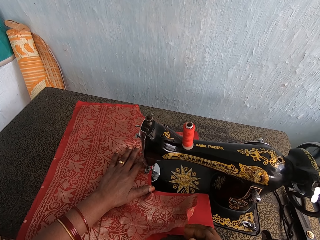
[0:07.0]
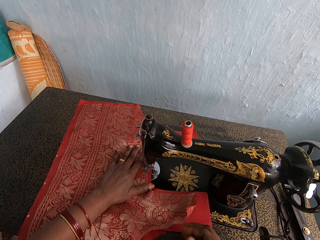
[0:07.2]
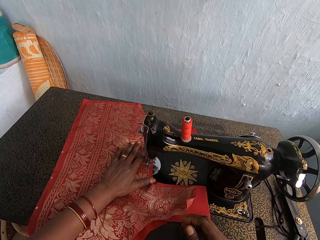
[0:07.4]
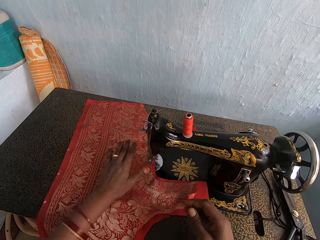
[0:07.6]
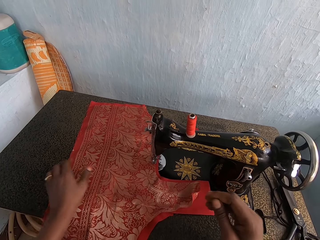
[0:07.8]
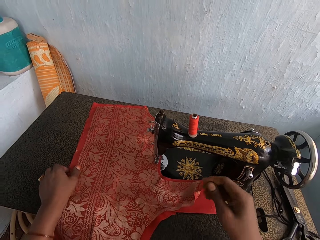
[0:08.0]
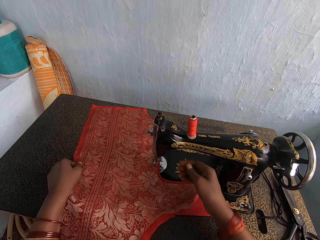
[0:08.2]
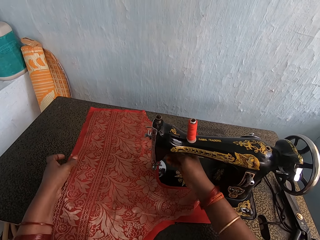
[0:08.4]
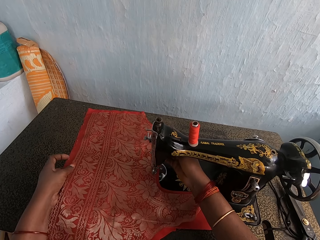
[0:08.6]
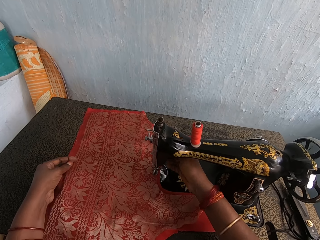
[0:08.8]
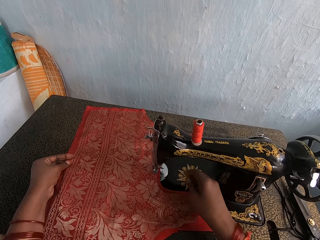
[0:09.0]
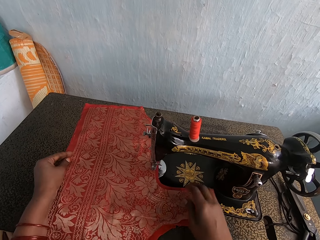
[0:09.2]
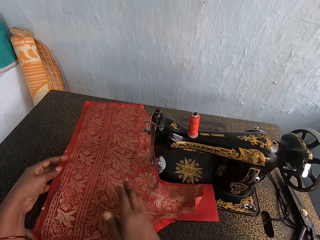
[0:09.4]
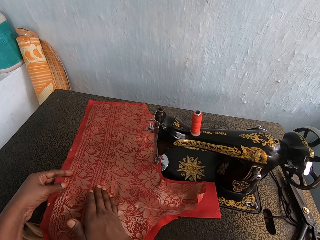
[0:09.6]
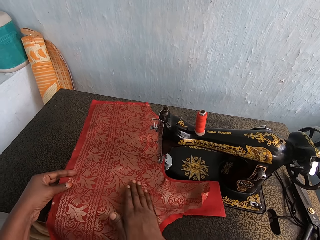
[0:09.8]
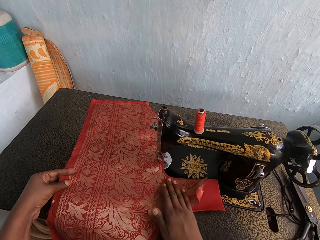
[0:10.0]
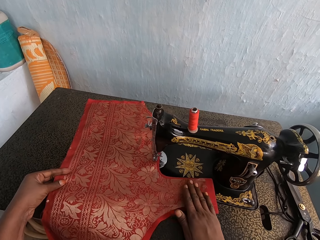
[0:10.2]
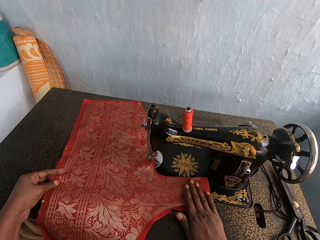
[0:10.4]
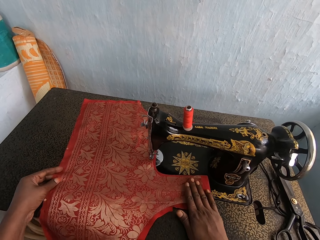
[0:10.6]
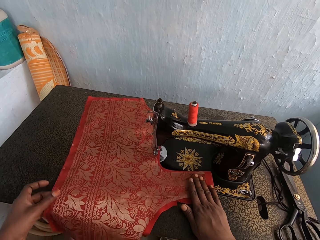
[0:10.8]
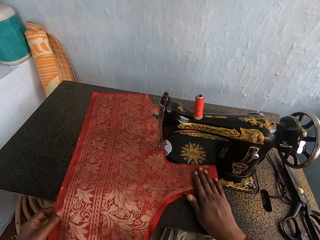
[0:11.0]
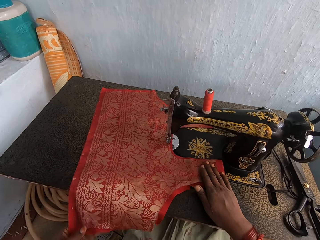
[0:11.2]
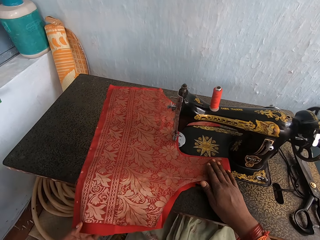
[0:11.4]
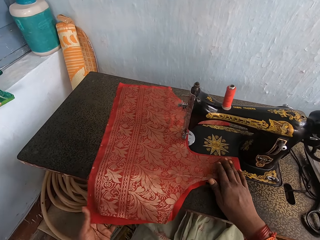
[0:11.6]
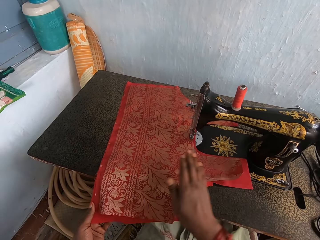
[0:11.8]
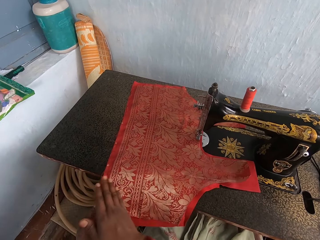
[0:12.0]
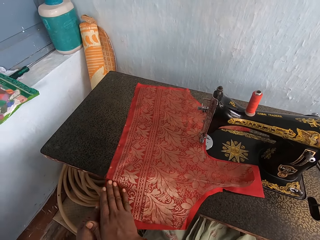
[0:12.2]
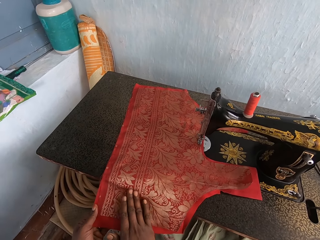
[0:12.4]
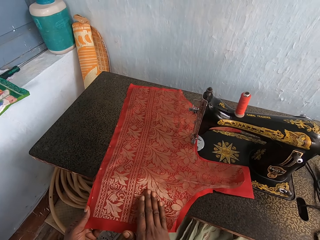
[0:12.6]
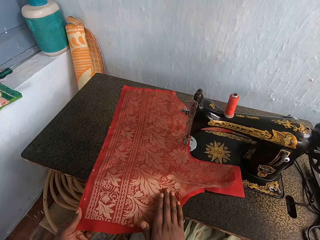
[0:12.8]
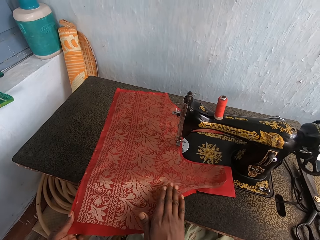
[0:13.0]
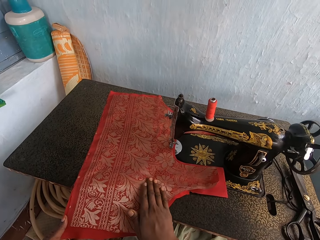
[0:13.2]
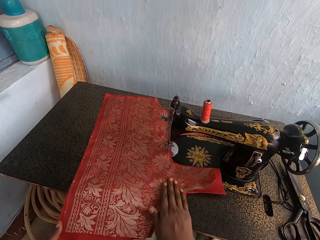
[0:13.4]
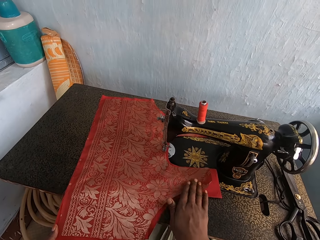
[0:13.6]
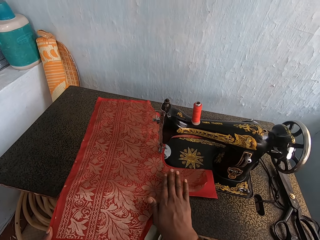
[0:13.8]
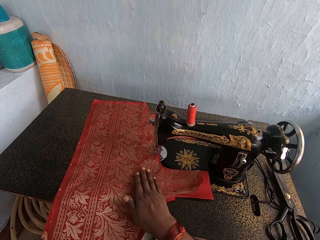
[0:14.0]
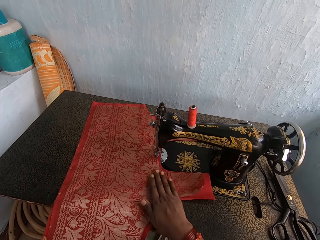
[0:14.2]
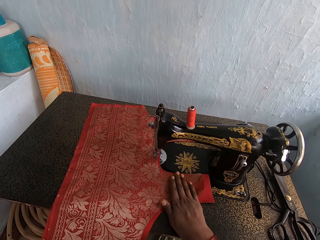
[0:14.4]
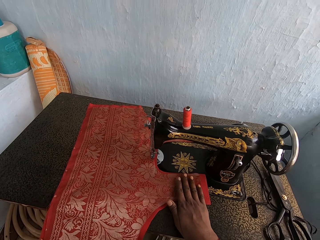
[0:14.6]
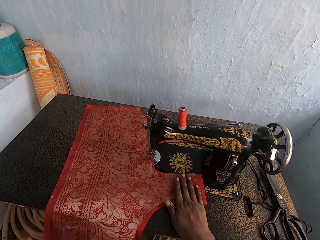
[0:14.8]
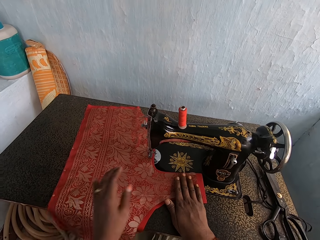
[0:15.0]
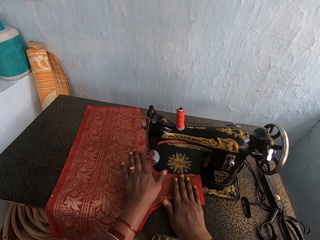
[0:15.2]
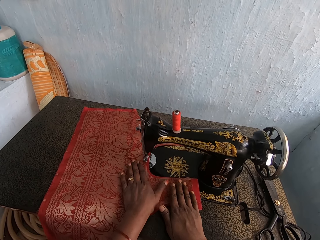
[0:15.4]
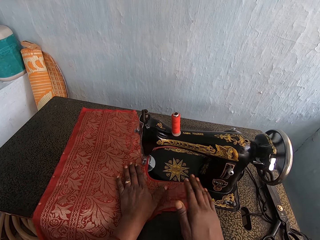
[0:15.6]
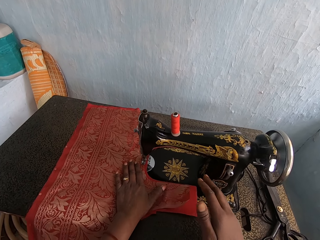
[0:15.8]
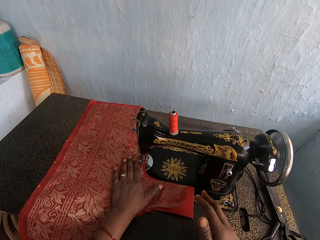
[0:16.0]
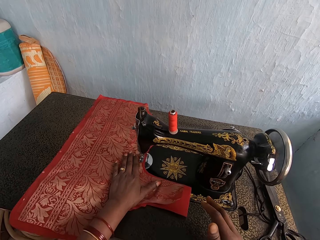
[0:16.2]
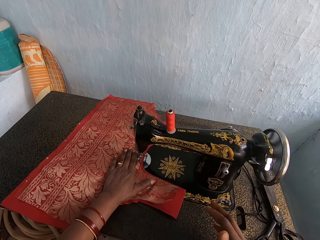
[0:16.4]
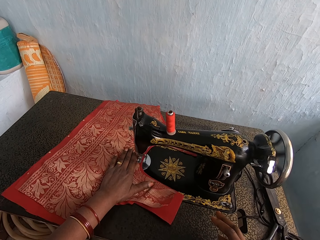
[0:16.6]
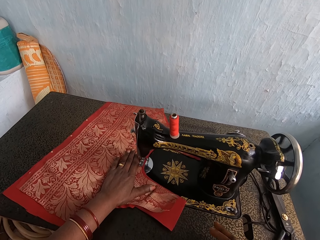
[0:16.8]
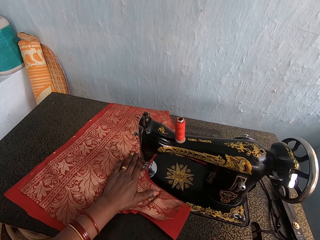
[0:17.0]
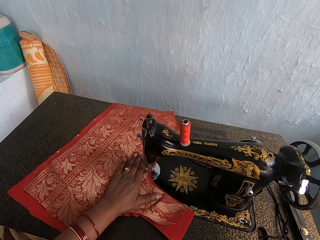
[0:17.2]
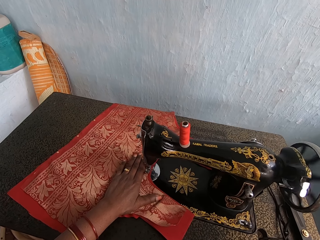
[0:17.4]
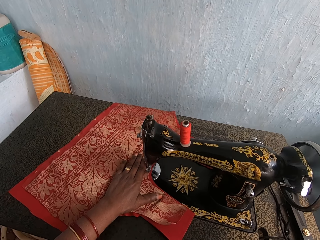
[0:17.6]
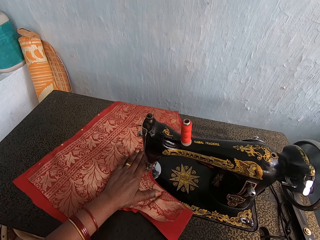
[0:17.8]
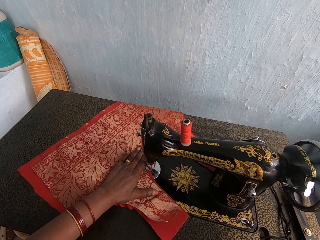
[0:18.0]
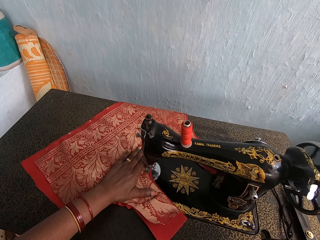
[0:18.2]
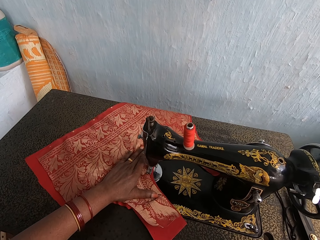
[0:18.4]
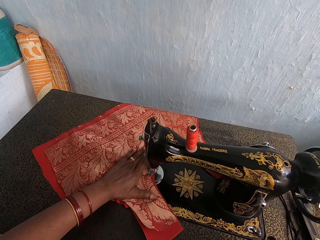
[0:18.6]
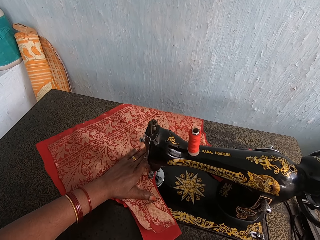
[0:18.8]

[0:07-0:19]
The camera wearer flattens the cloth with the right hand. They touch the cloth. They sew the cloth with a sewing machine.

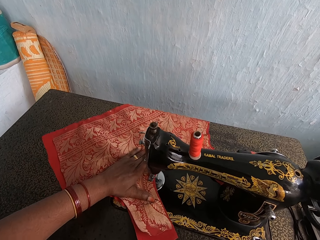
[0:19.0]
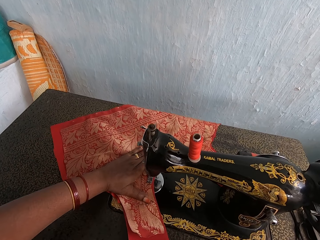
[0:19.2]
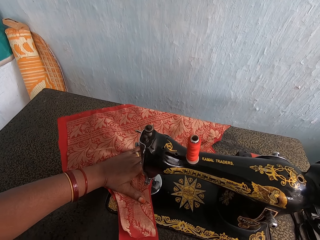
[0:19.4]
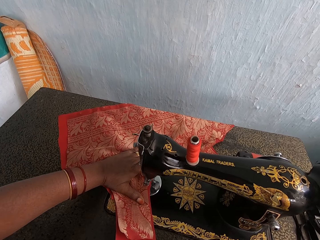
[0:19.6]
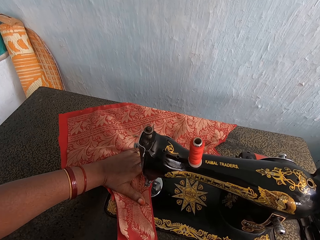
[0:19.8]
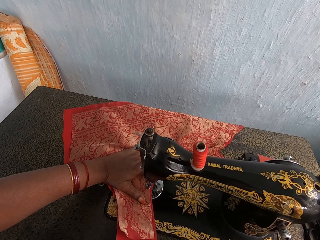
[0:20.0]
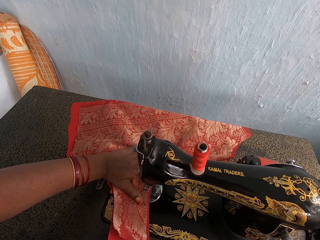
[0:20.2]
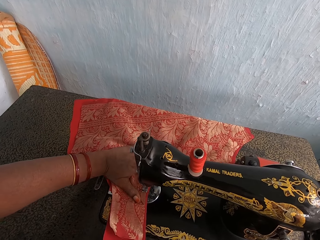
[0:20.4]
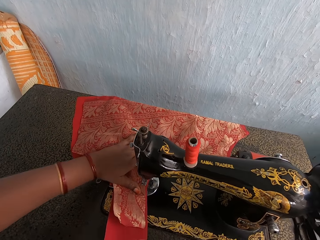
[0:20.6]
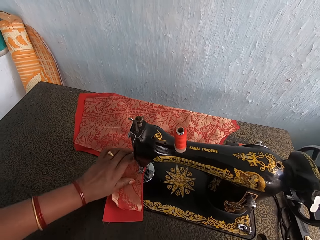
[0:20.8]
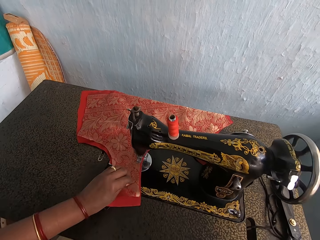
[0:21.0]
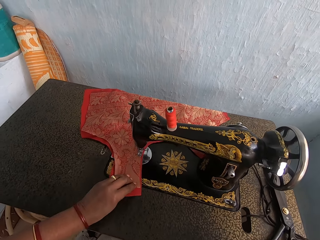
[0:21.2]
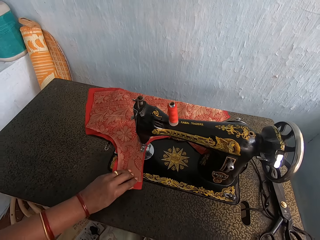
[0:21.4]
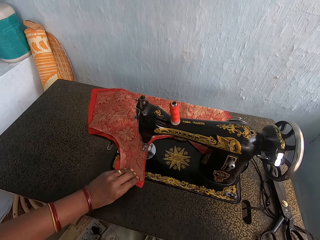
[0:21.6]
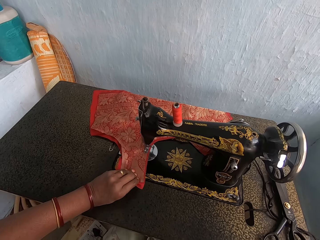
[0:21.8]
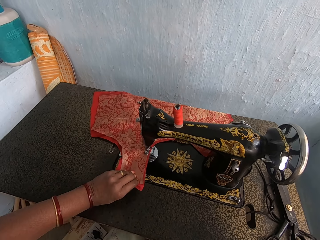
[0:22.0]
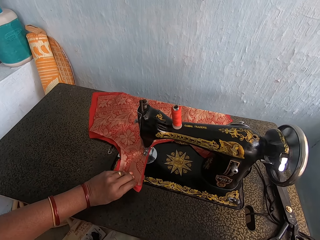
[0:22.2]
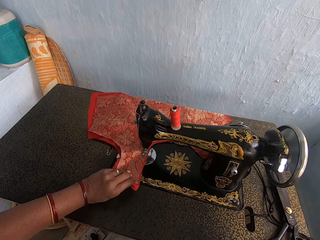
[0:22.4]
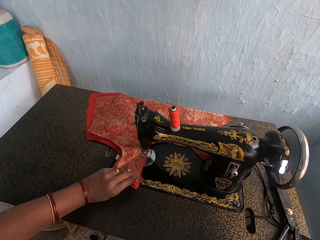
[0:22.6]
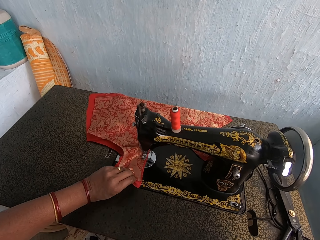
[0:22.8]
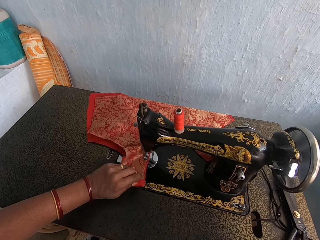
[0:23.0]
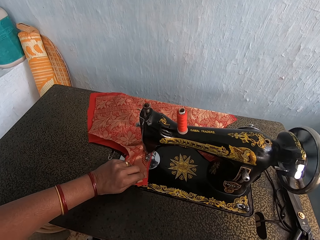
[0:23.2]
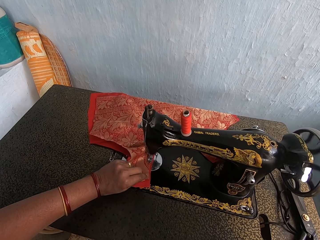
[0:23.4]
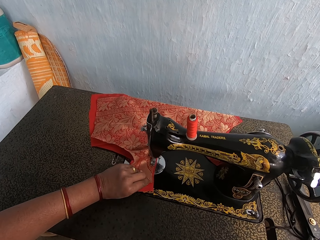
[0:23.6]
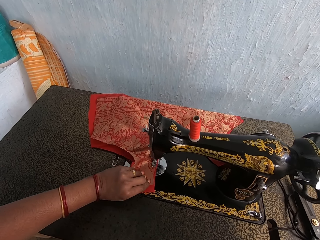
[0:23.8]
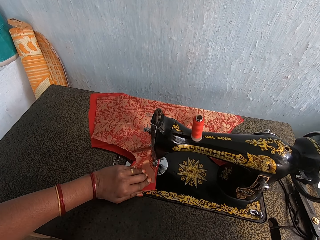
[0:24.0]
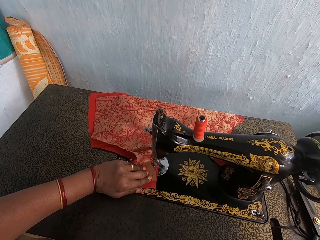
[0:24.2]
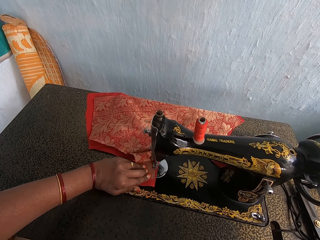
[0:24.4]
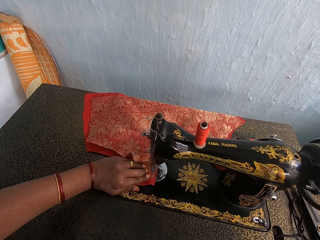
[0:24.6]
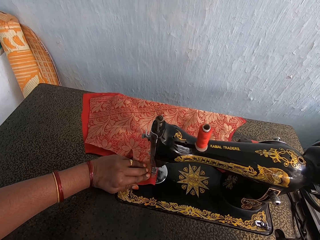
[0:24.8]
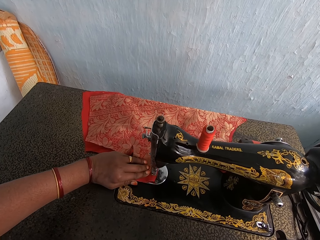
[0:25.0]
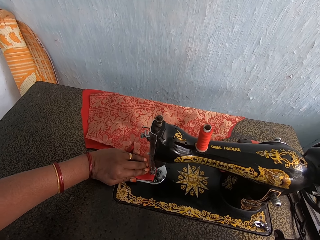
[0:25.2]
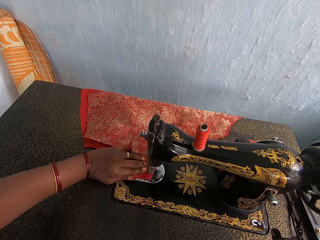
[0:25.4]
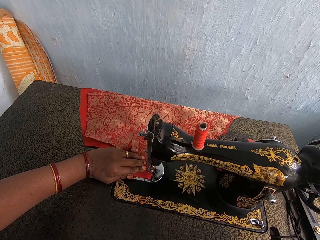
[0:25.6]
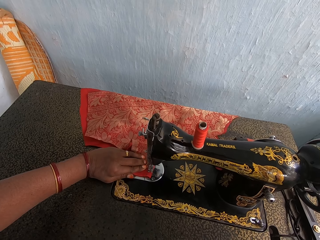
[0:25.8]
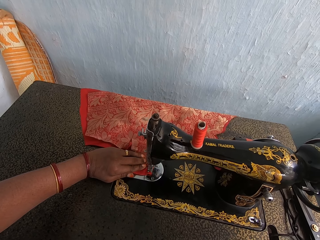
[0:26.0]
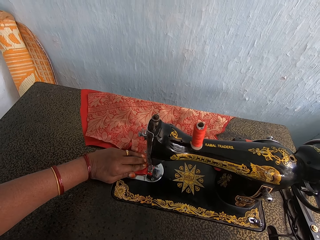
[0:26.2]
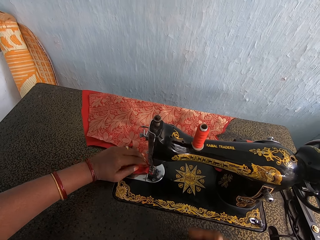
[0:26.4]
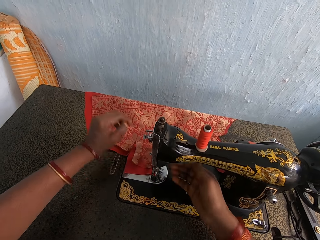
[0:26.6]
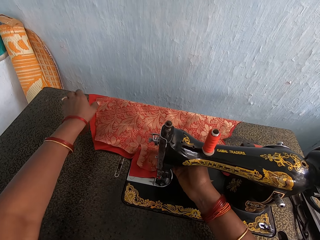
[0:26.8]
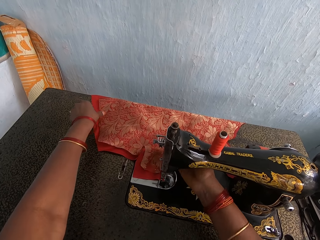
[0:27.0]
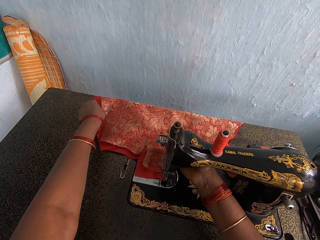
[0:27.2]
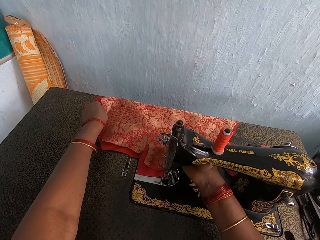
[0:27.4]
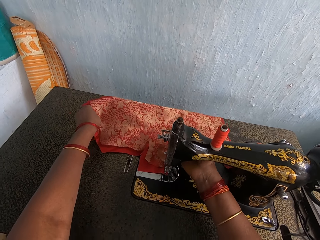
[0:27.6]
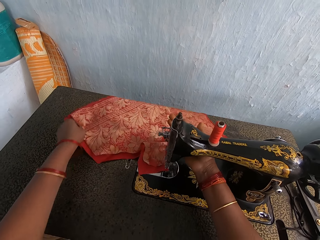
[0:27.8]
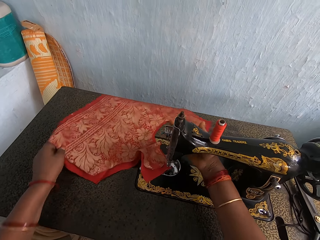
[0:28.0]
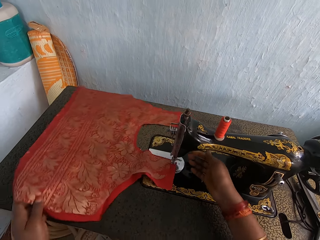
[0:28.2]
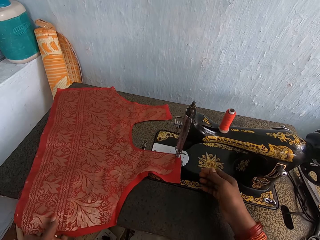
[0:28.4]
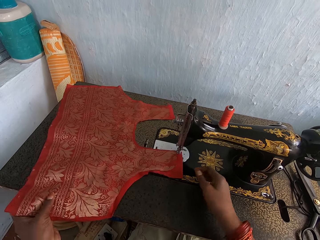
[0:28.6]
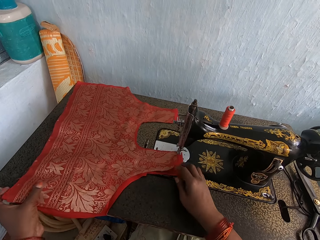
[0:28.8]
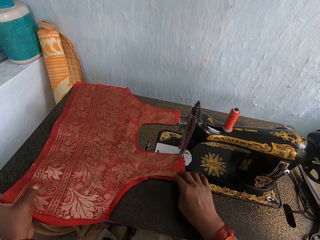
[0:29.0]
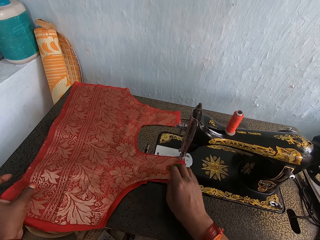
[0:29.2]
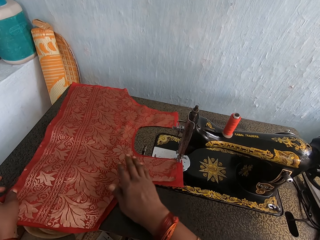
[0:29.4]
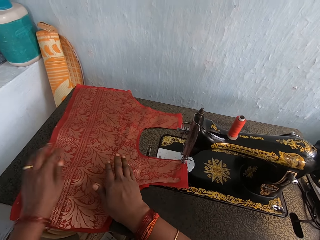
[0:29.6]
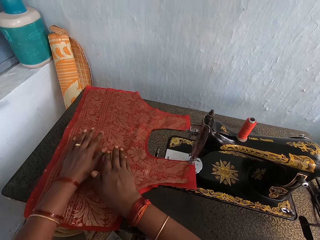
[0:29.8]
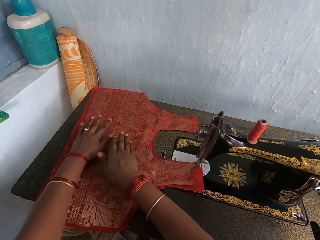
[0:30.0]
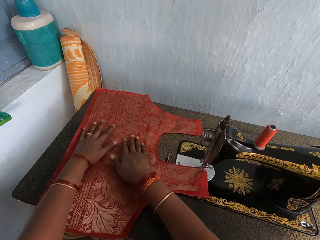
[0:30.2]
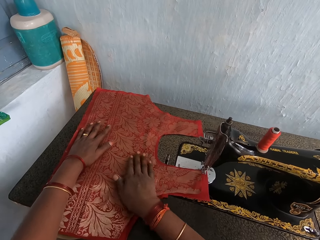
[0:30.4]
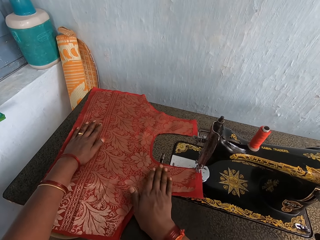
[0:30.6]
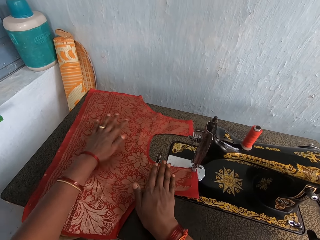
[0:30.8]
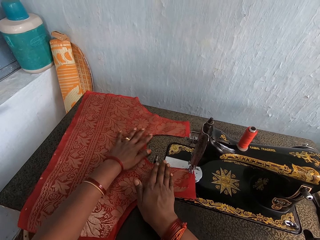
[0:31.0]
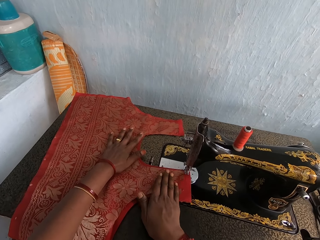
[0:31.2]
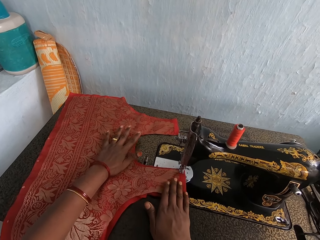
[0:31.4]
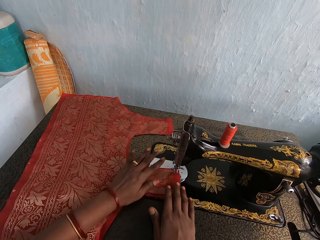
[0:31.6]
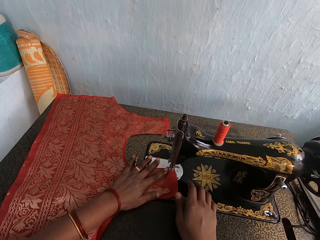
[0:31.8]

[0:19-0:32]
The camera wearer pulls the cloth. They move the cloth. They flatten the cloth with the right hand. They touch the cloth.
